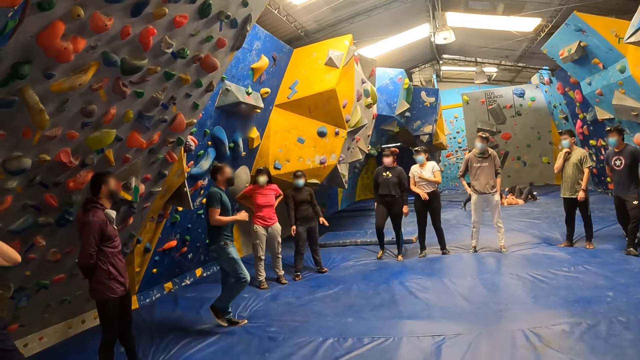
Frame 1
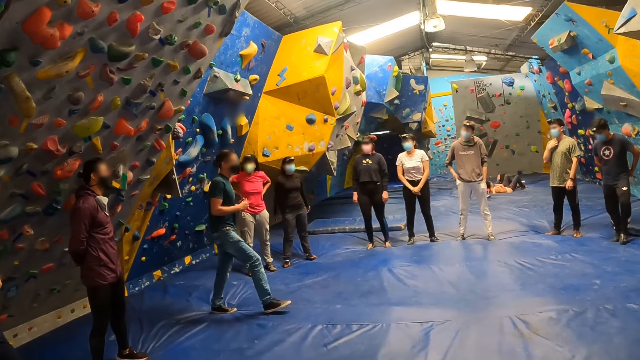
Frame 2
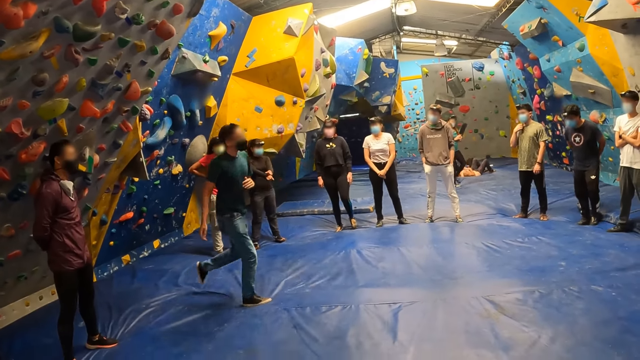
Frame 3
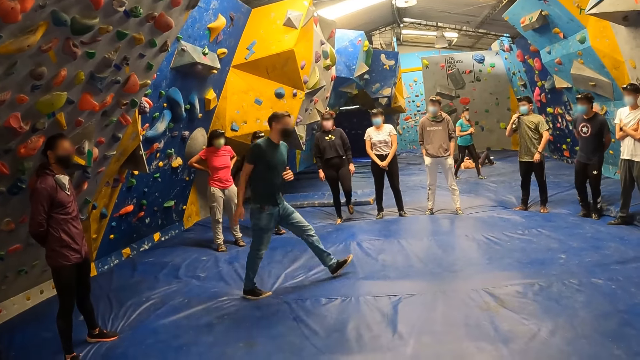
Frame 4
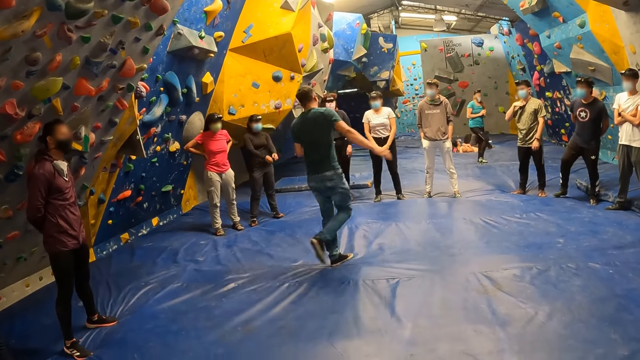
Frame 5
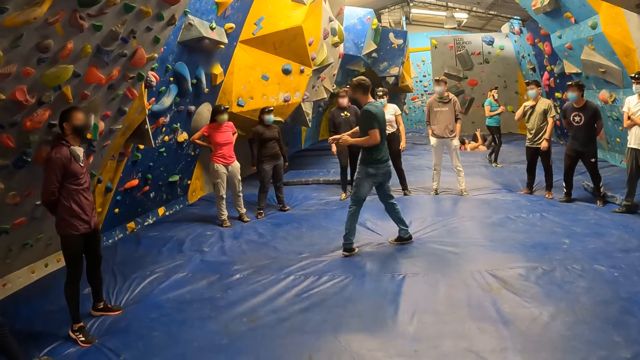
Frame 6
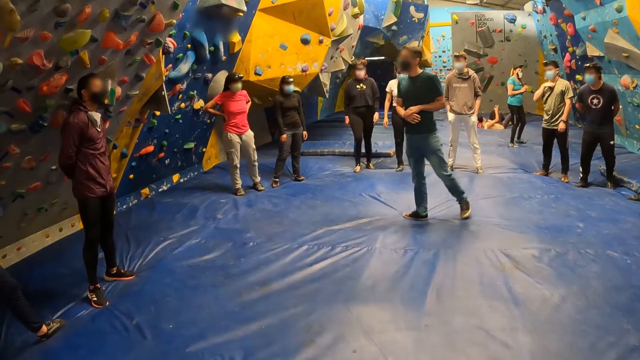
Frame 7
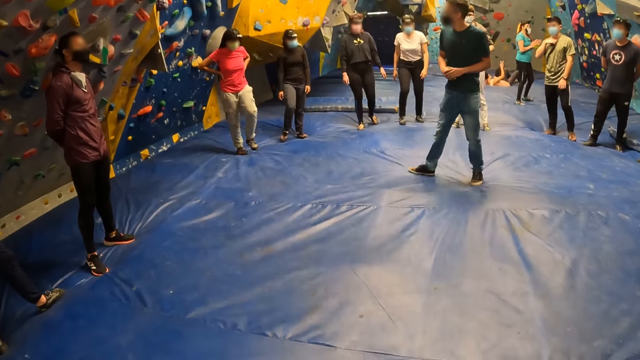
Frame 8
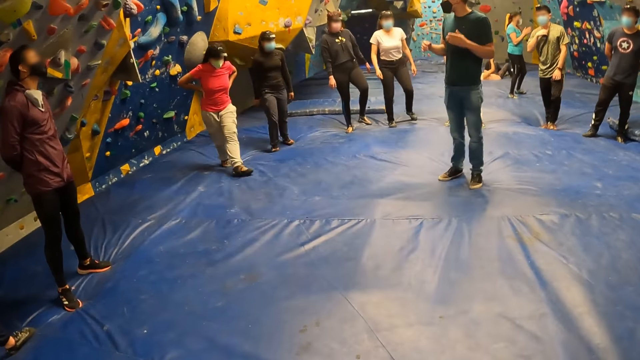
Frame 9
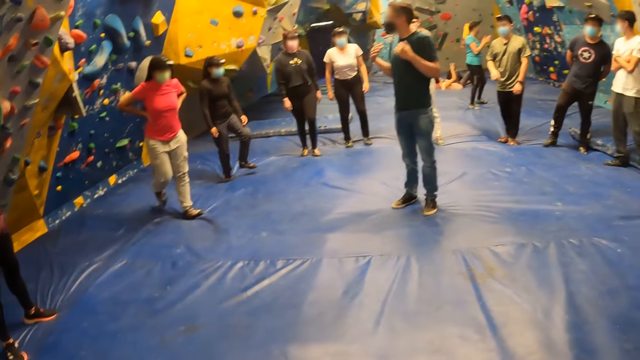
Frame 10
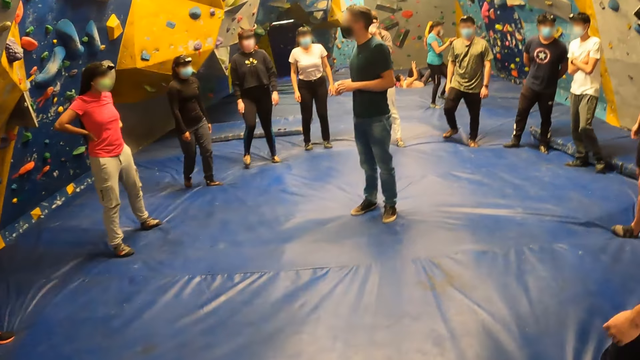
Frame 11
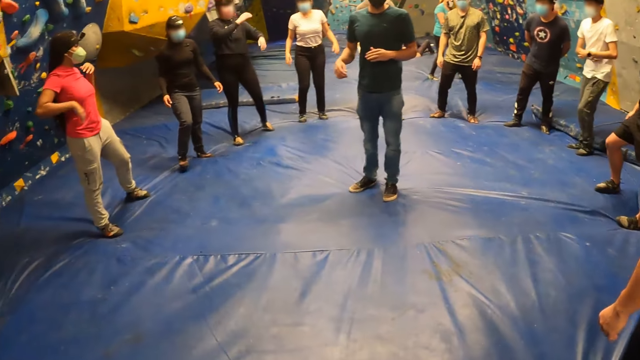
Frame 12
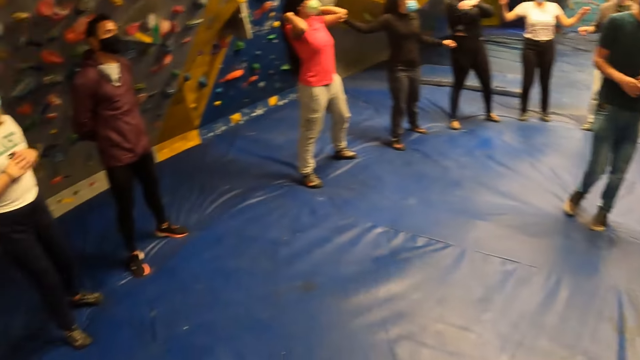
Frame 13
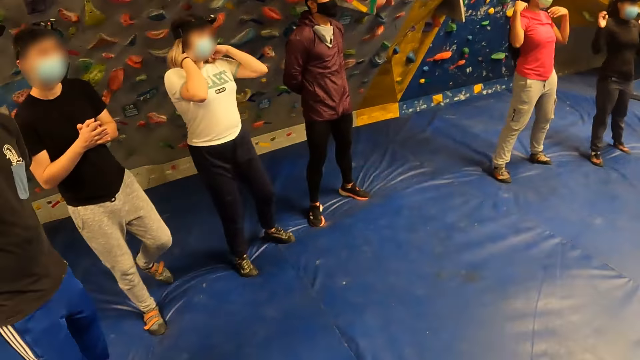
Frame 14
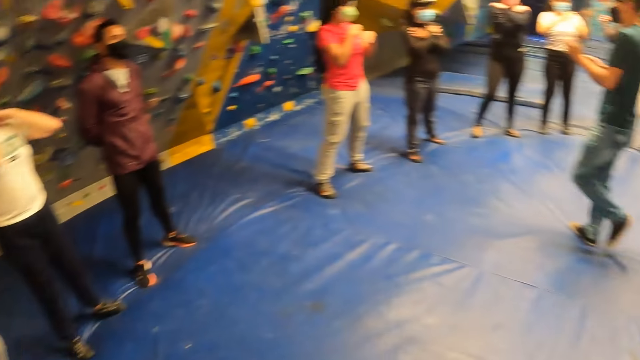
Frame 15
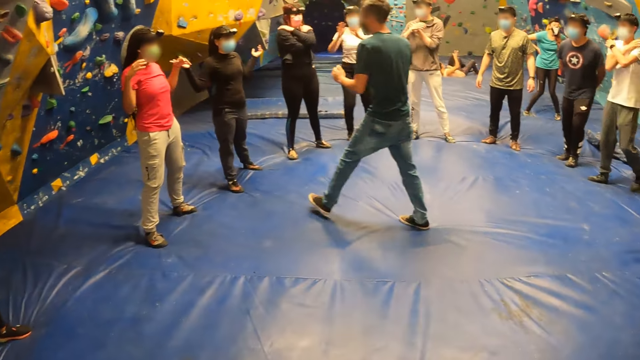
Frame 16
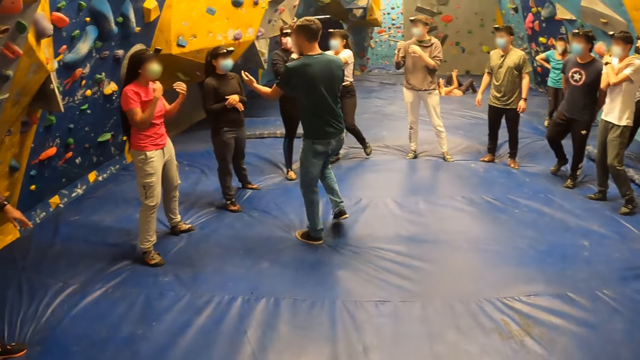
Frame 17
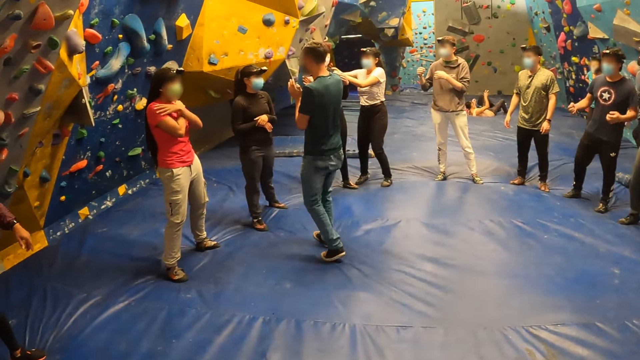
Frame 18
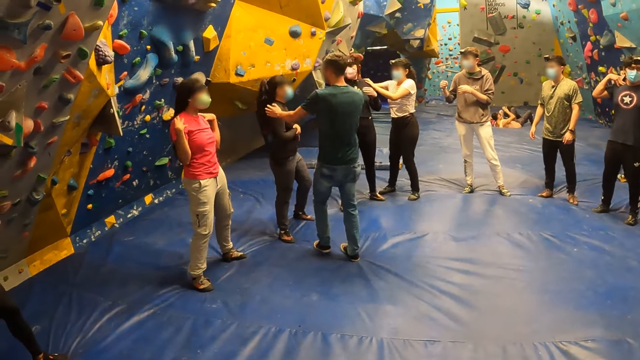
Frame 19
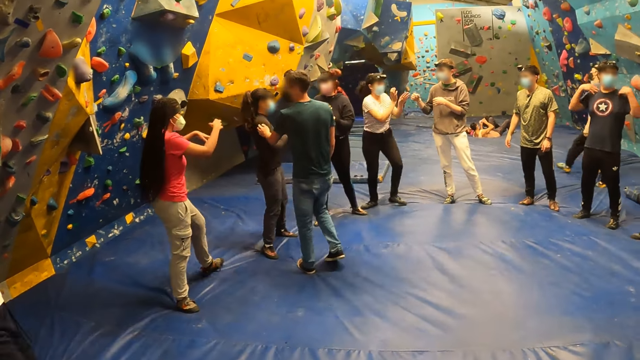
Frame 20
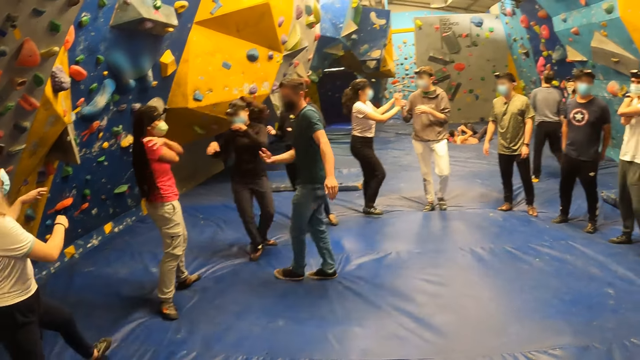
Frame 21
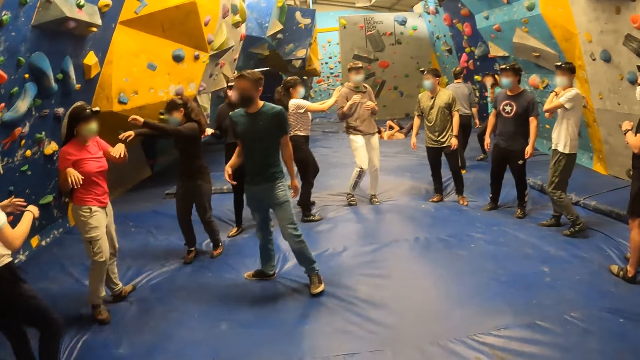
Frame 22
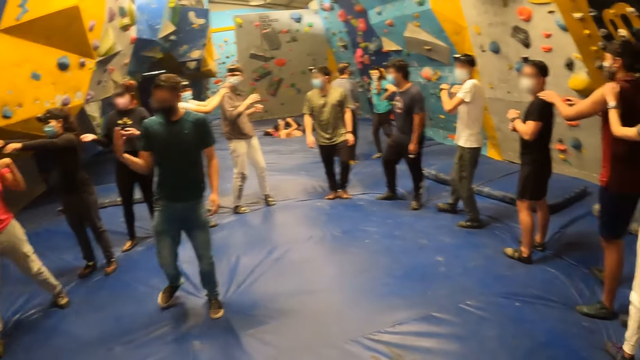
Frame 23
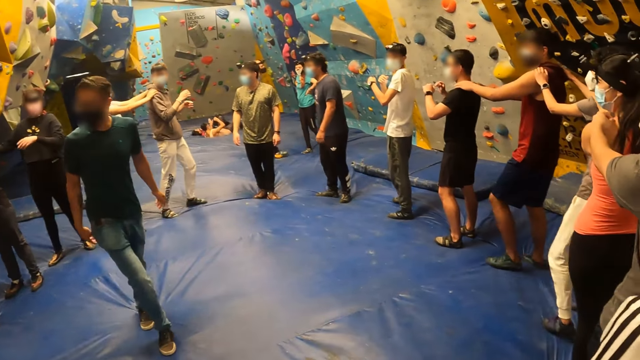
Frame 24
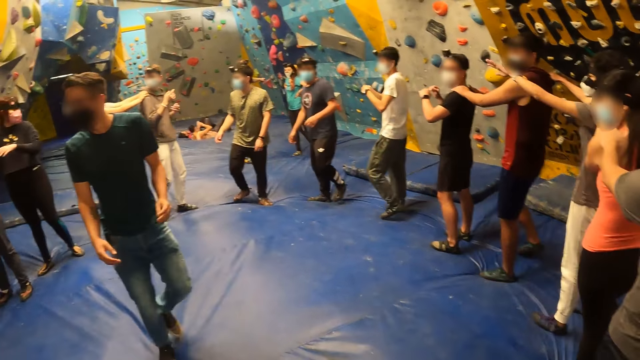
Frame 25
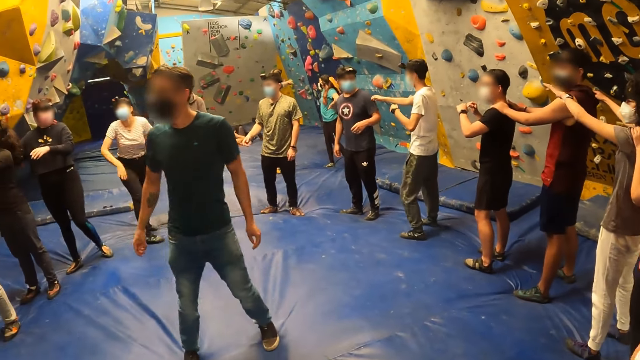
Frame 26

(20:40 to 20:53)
The instructor instructs the camera wearer and a group of people. The camera wearer and the group of people place hands on each other's shoulders.

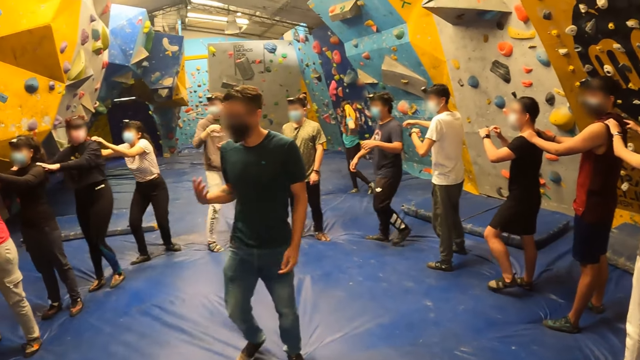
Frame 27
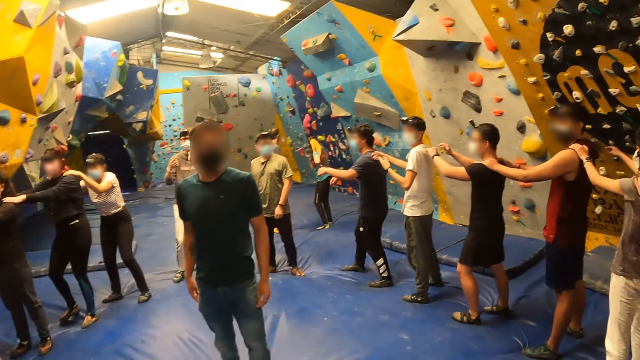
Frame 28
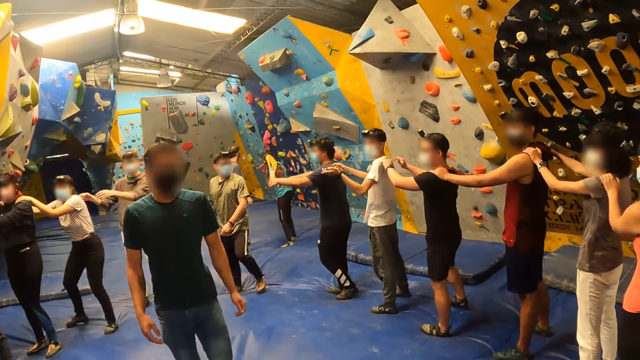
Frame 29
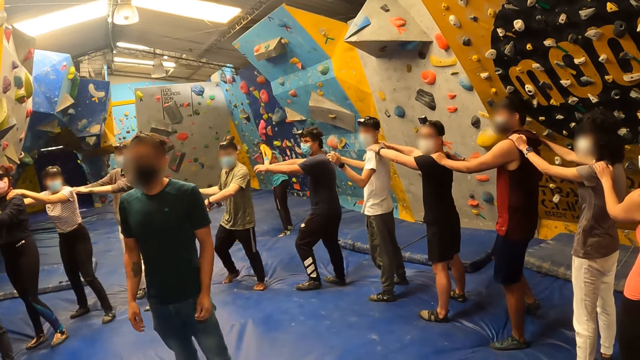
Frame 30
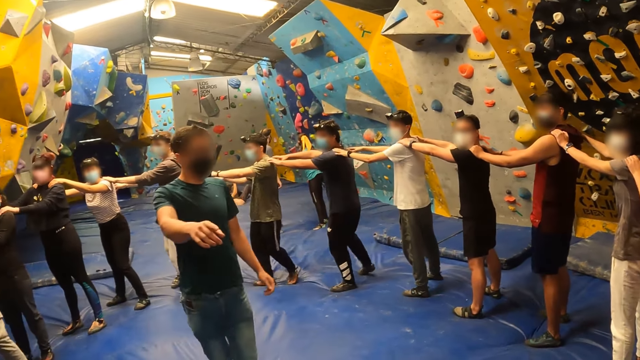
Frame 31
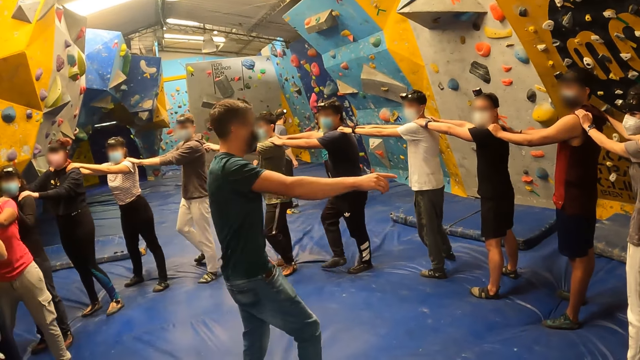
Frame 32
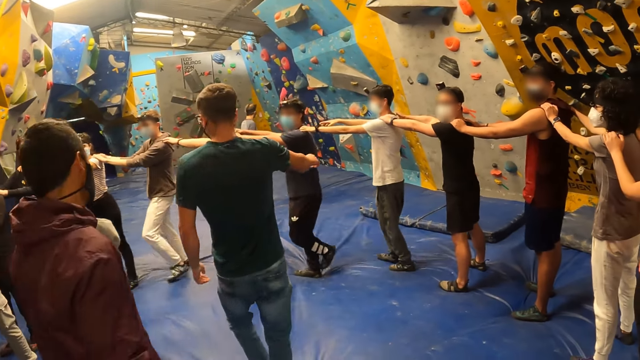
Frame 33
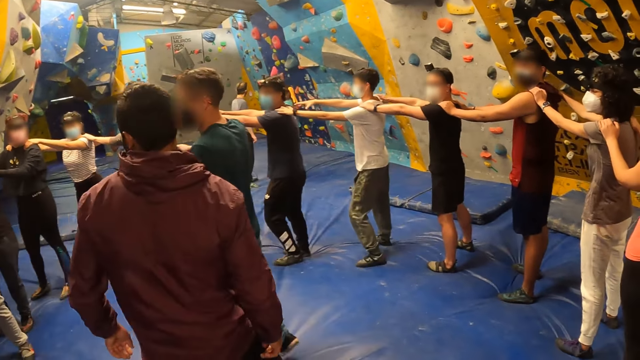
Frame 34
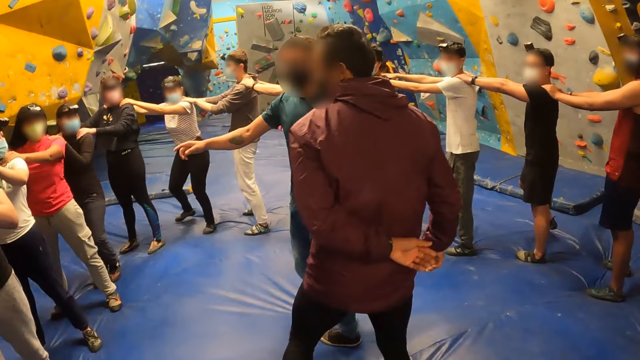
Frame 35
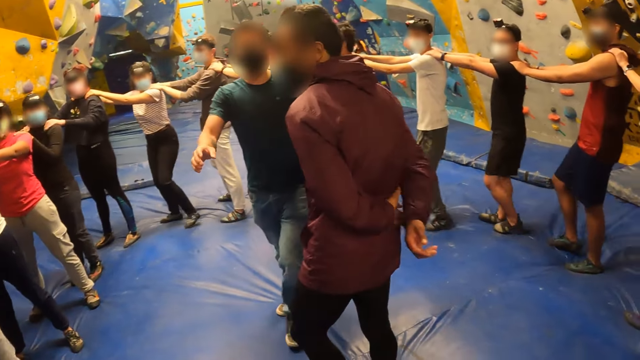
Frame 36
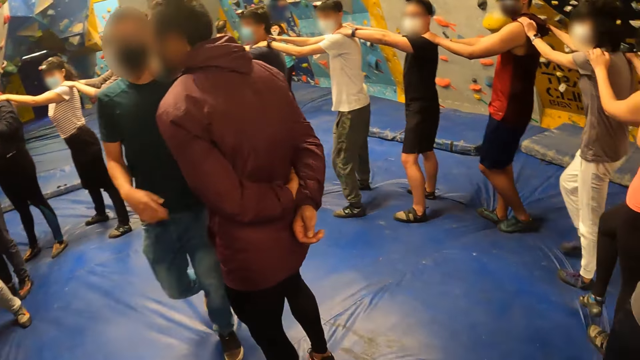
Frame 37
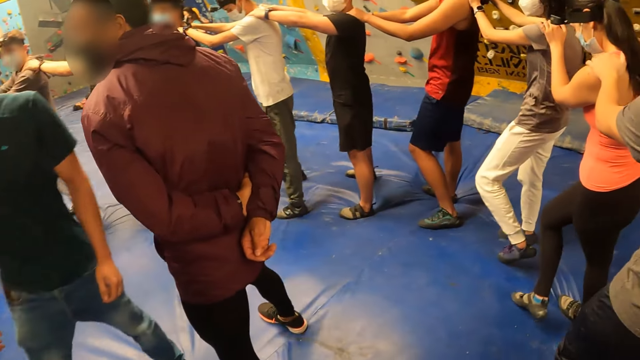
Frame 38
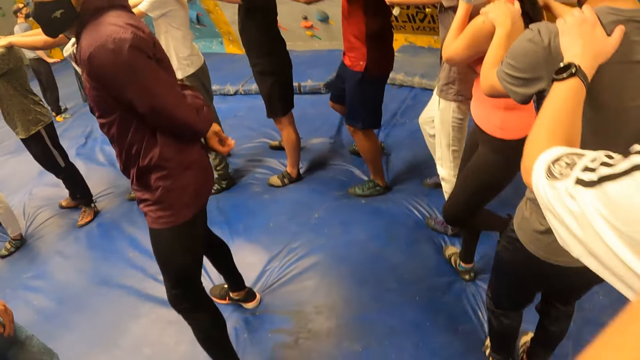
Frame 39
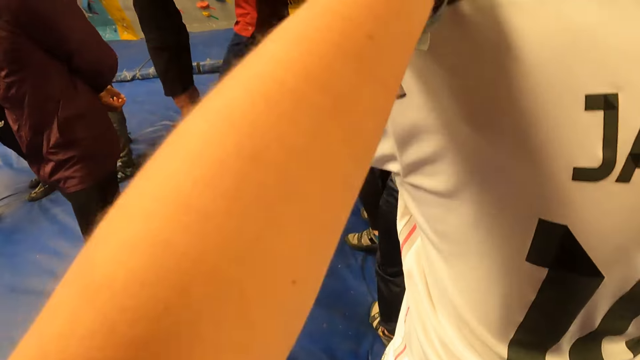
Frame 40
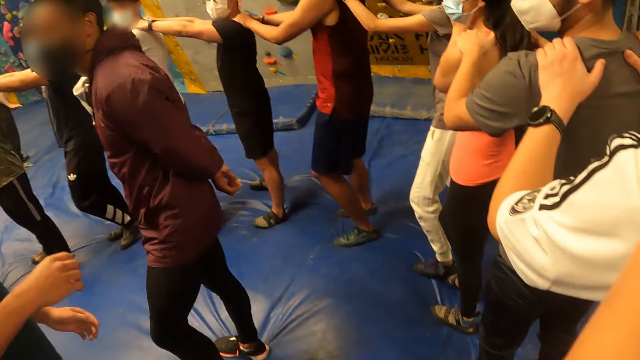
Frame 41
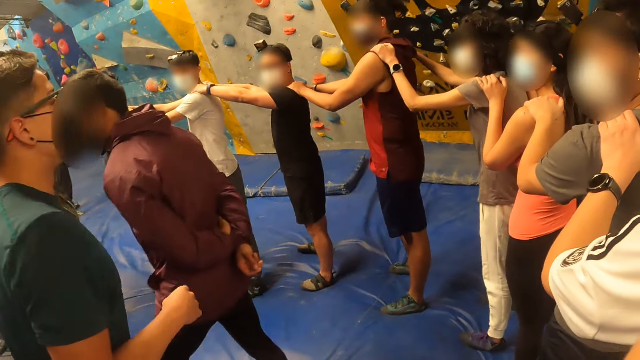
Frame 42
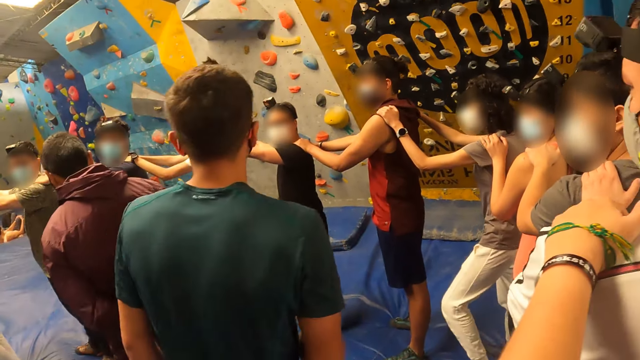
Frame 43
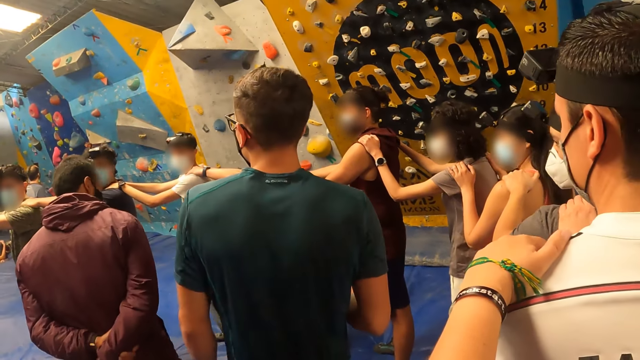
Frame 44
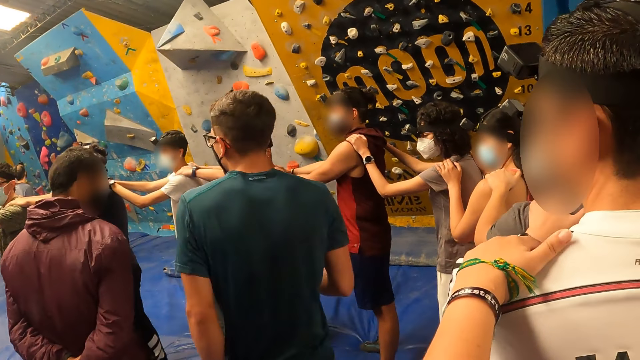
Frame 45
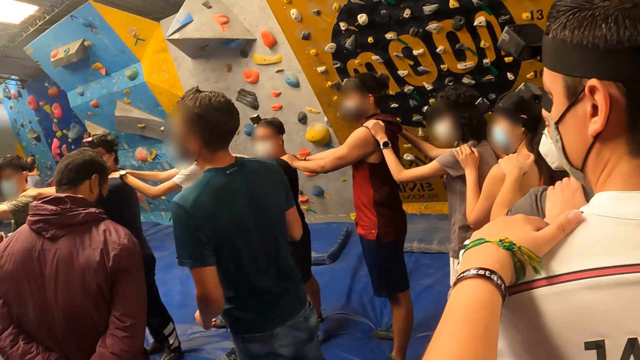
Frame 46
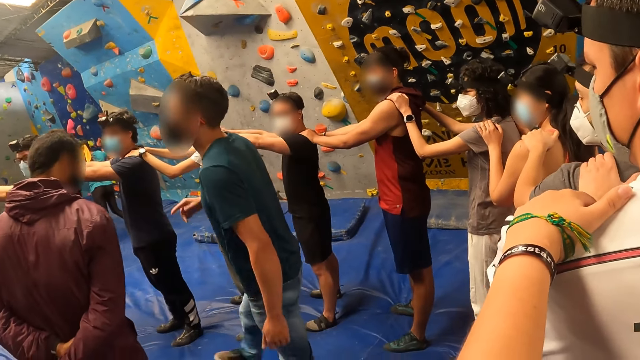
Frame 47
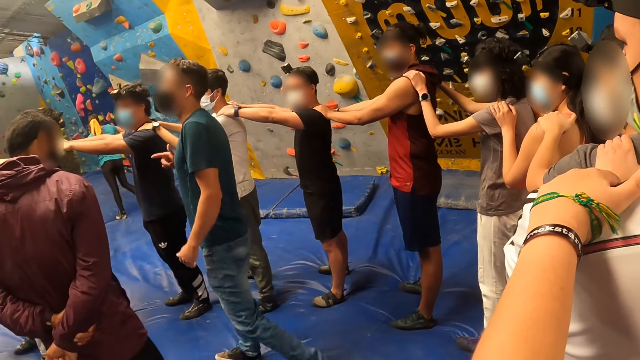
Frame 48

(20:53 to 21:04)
The instructor points towards the camera wearer and a group of people. A man walks past the camera wearer. The instructor walks towards the camera wearer. The camera wearer holds the shoulder of another man. The instructor addresses the camera wearer and the group of people.
